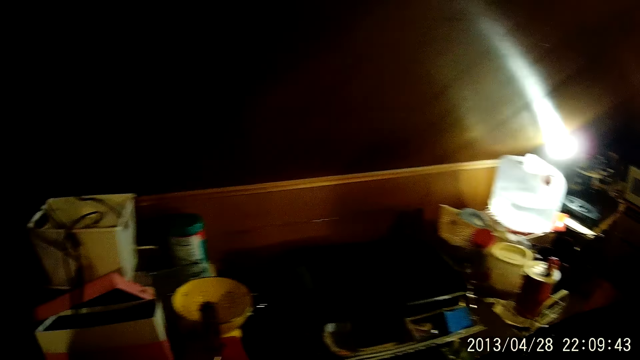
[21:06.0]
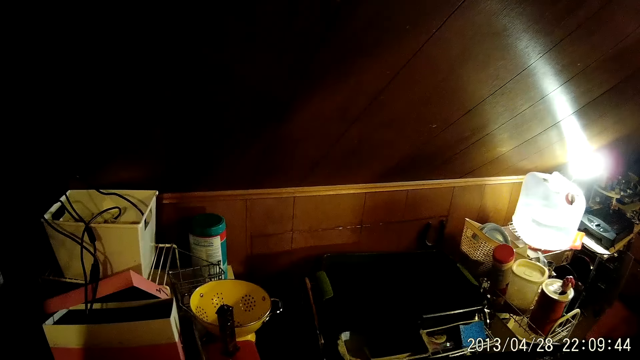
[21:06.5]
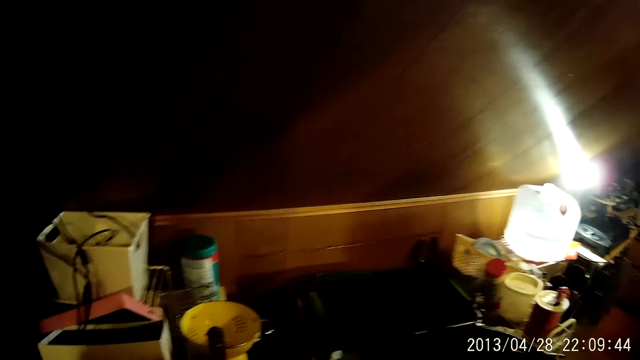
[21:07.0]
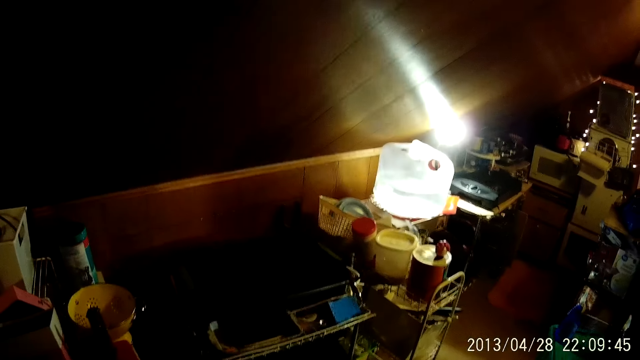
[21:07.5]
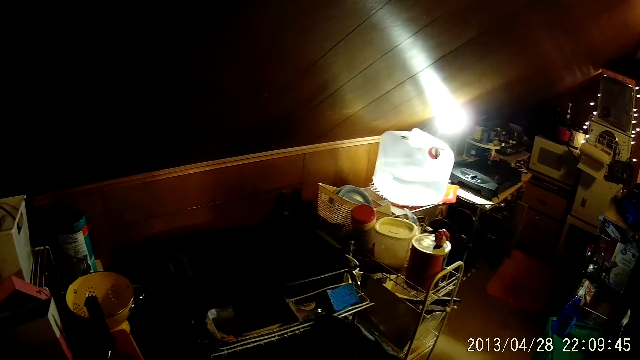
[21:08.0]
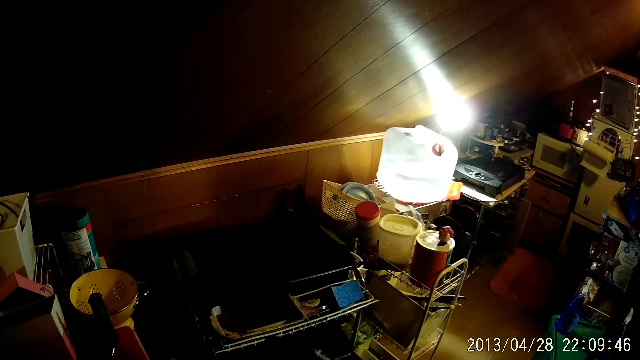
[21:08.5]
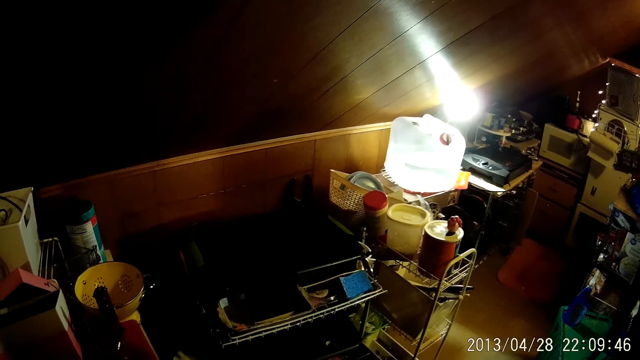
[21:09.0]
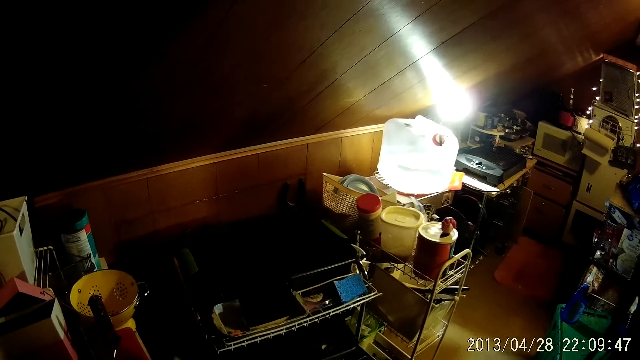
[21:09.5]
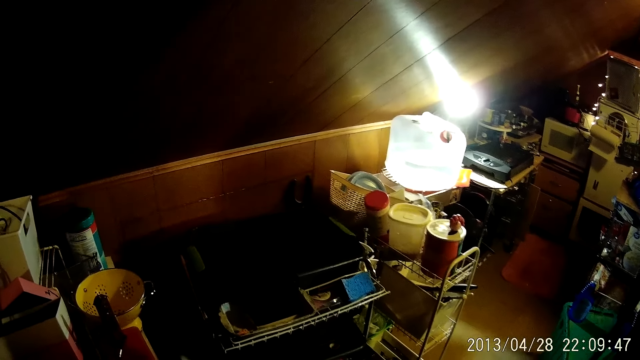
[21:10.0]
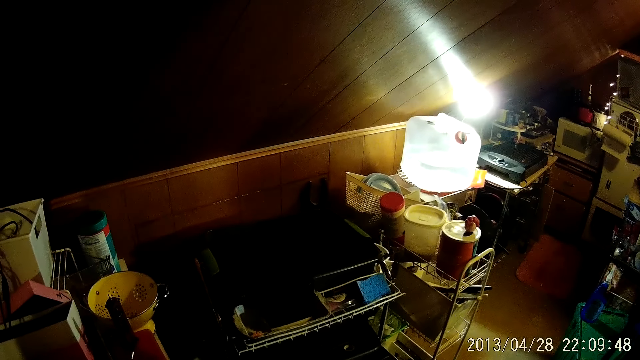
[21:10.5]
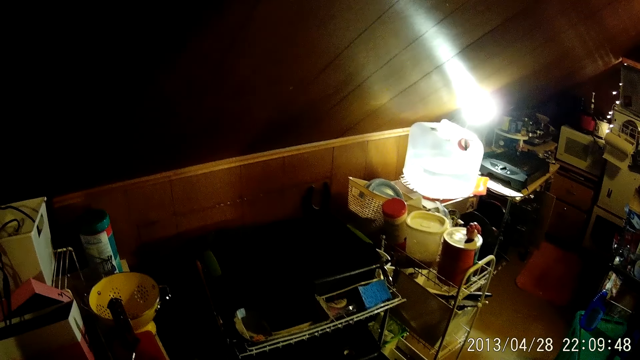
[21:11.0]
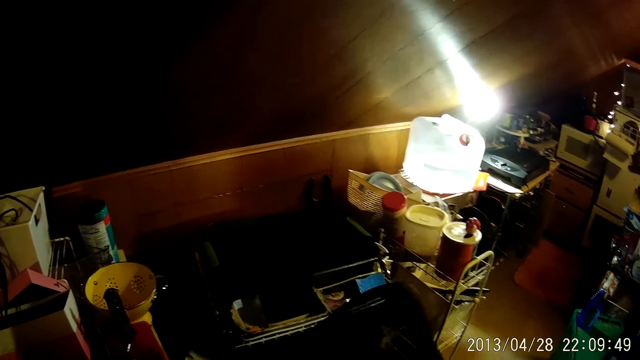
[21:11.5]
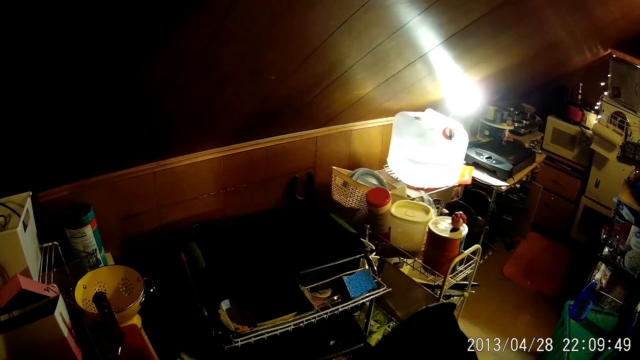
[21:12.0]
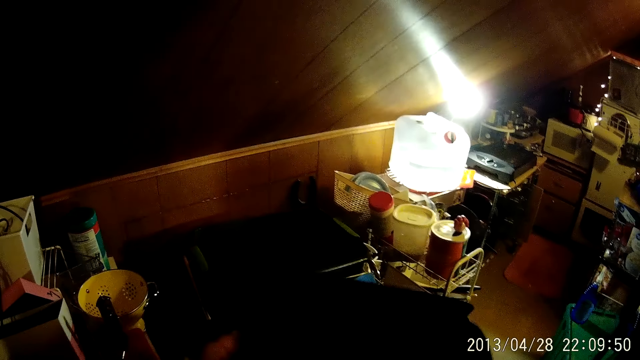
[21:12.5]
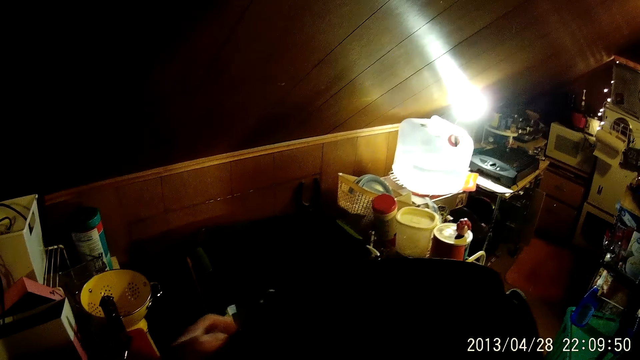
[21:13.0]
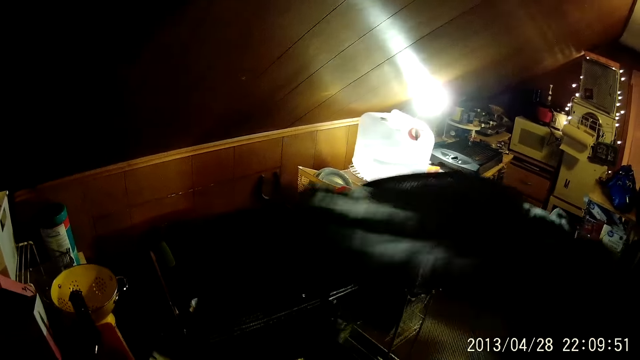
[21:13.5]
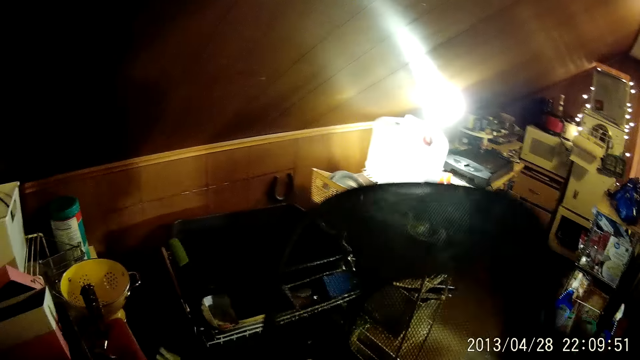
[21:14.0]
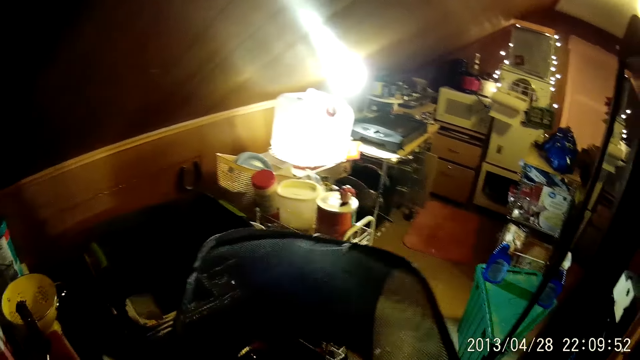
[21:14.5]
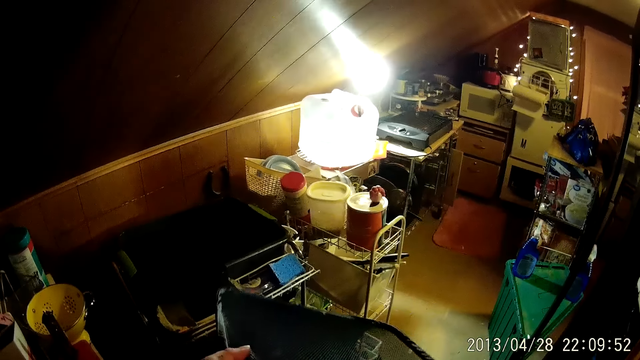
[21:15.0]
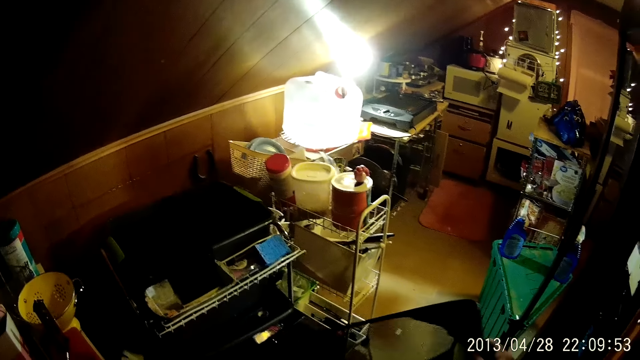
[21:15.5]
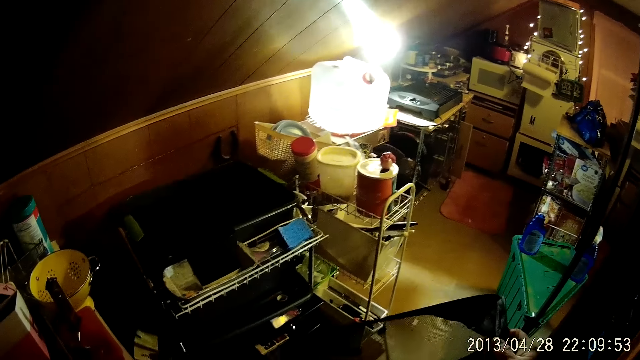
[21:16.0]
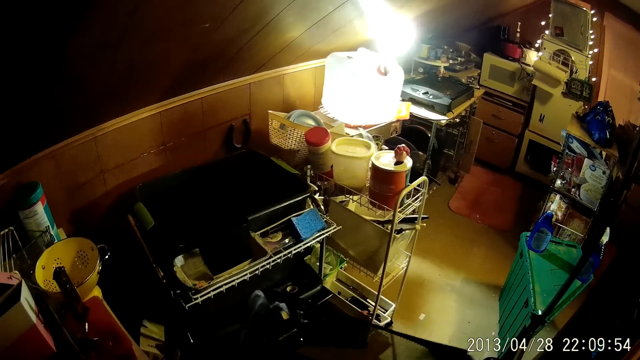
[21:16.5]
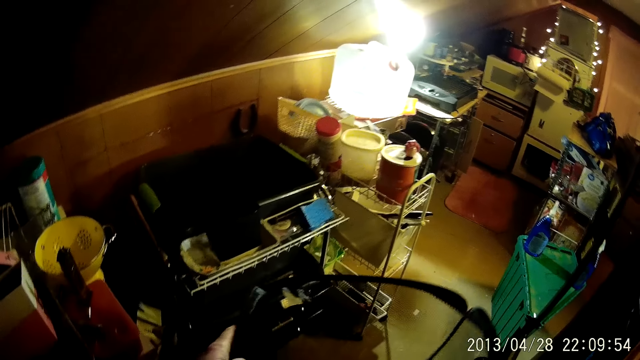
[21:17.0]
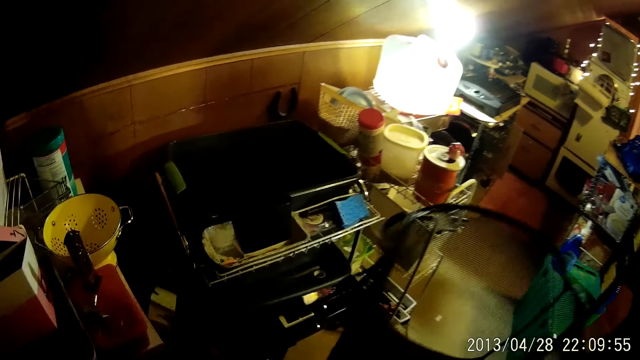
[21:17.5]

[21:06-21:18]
The camera wearer looks around. They pick up a gauze bucket.

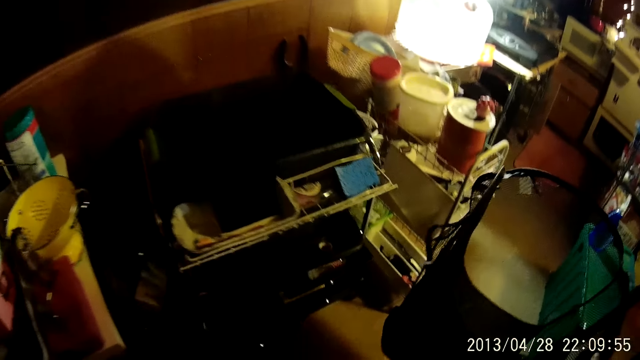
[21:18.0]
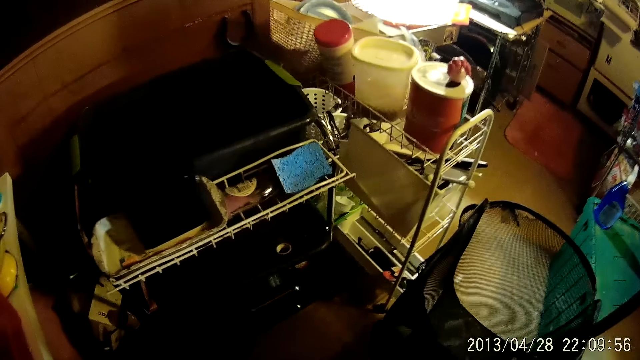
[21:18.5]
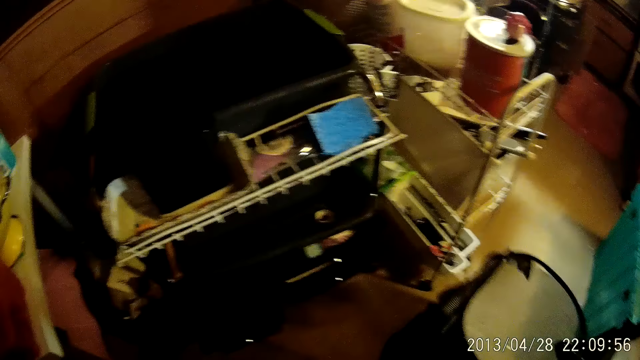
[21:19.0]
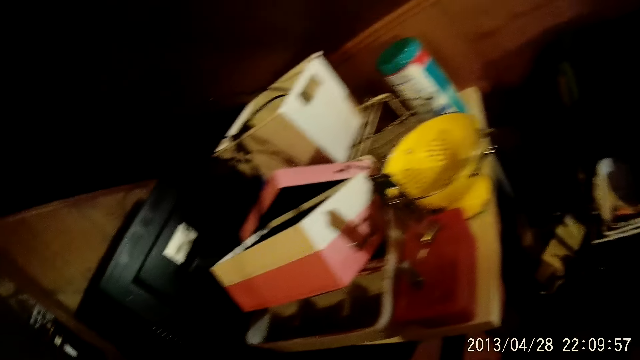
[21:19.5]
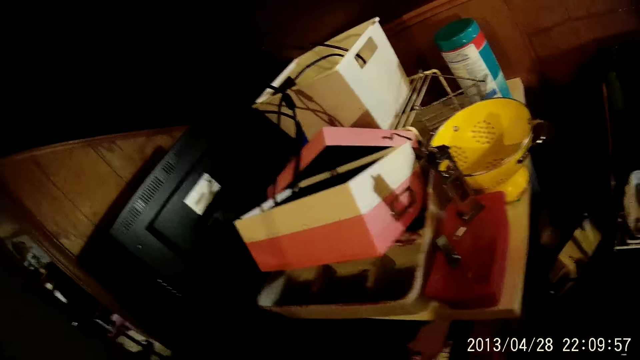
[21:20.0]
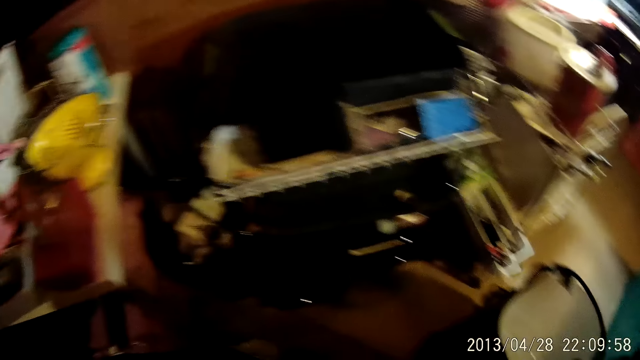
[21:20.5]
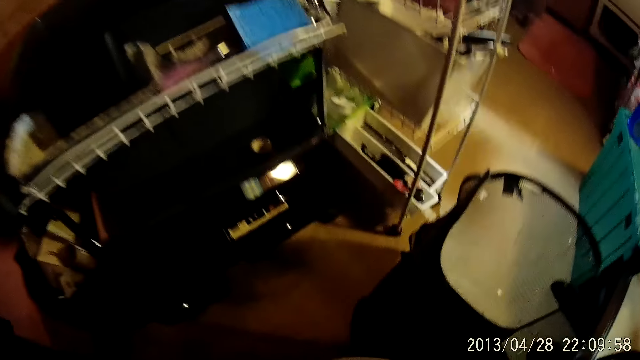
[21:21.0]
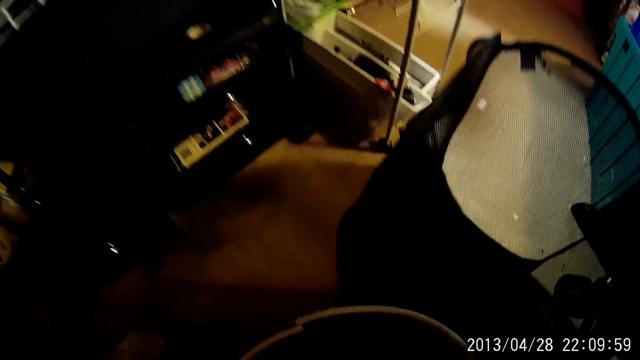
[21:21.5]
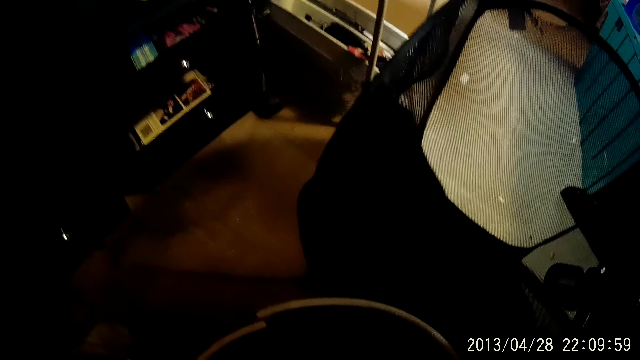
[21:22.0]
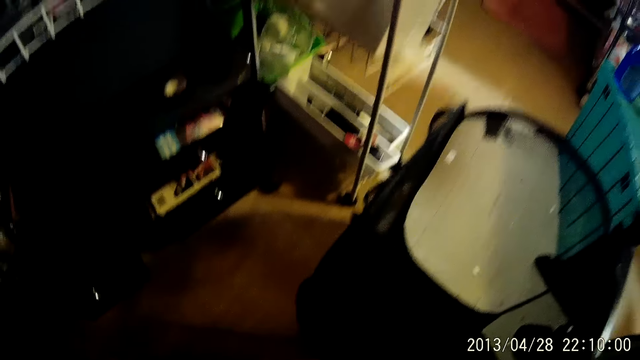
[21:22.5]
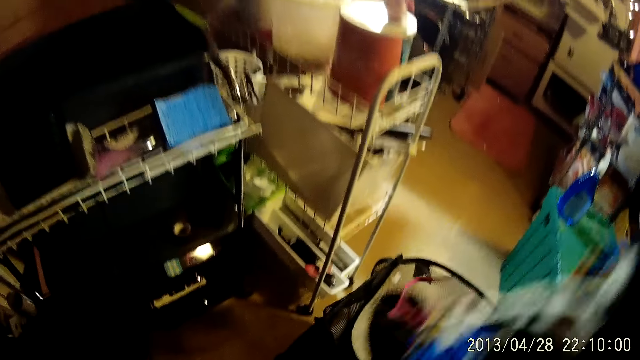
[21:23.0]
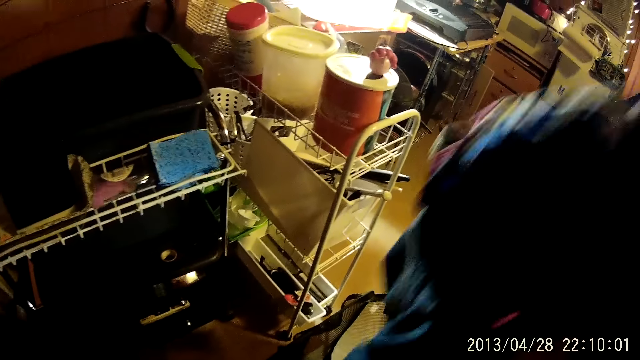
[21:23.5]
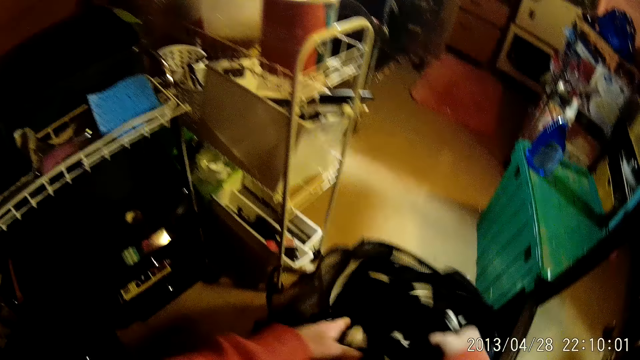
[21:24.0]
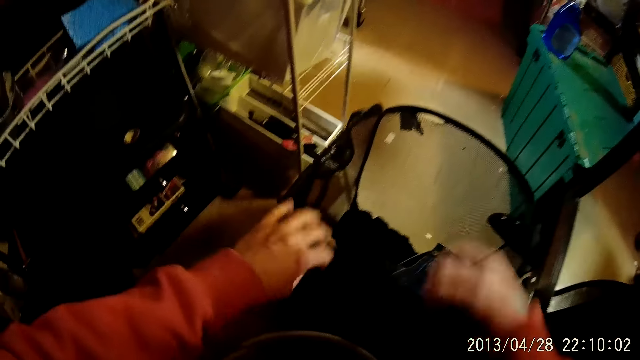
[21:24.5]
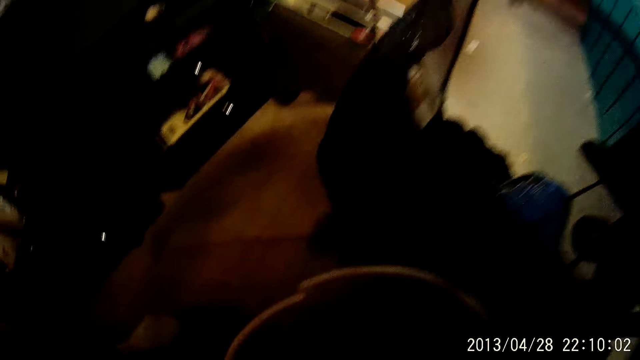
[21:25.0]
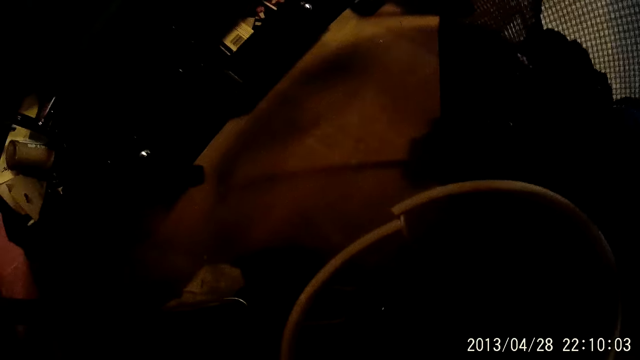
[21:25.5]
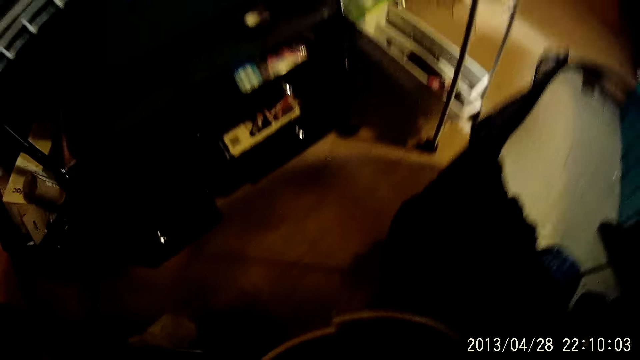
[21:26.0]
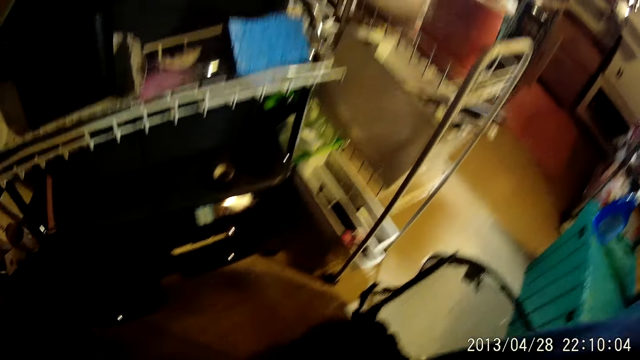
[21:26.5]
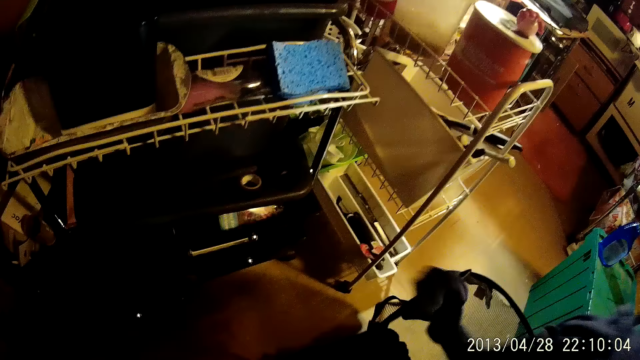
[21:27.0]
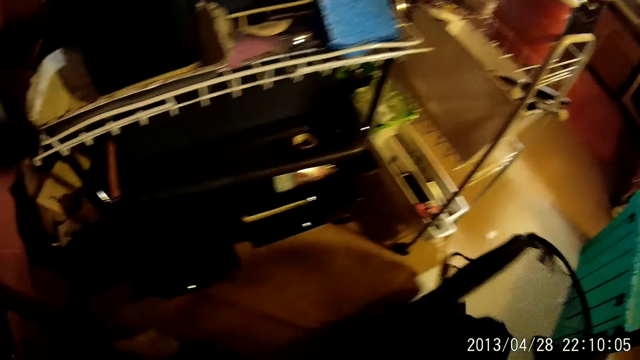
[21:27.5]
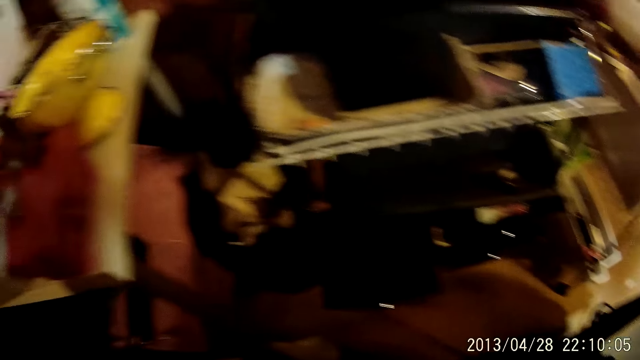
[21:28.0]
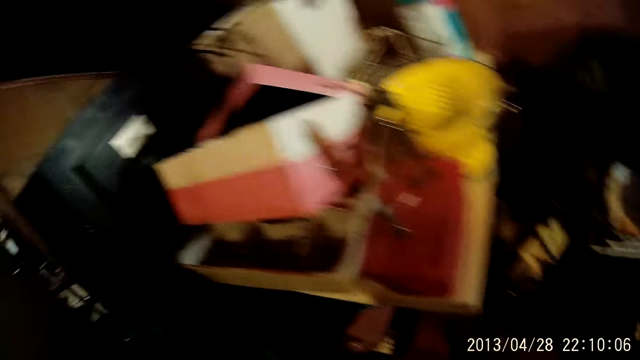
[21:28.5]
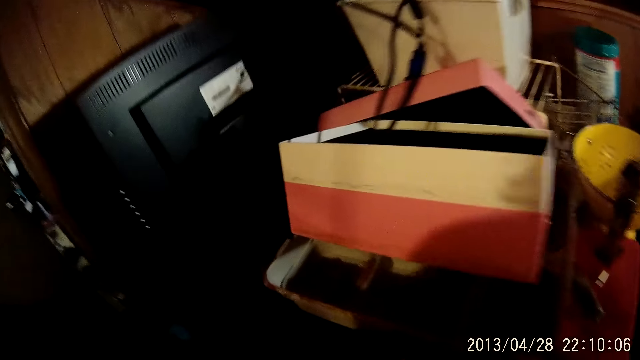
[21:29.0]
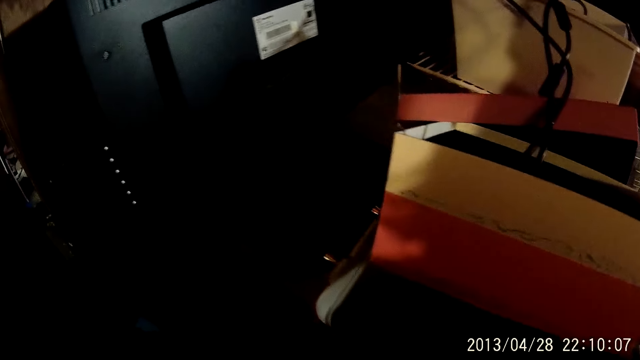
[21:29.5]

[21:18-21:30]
The camera wearer drops a black laundry basket or gauze bucket on the floor. They put clothes in the gauze bucket. They pick clothes in the bucket. They look around. They put clothes inside the black laundry basket. They walk in the house.
